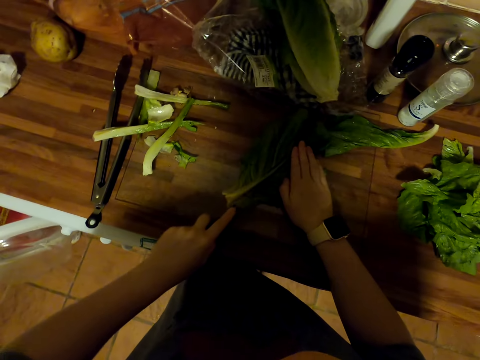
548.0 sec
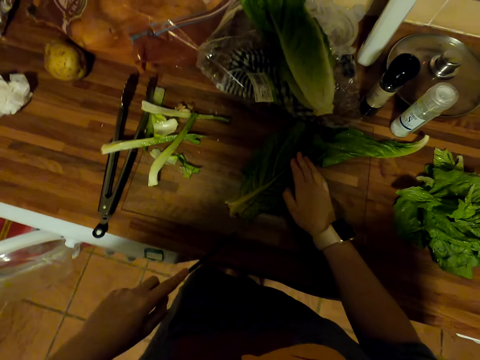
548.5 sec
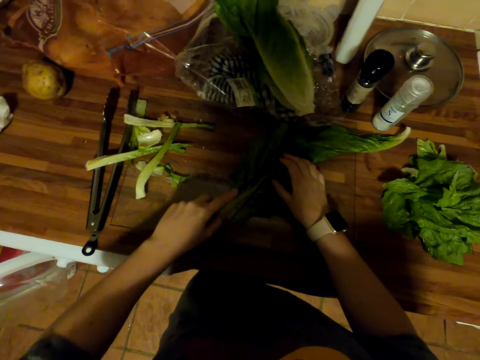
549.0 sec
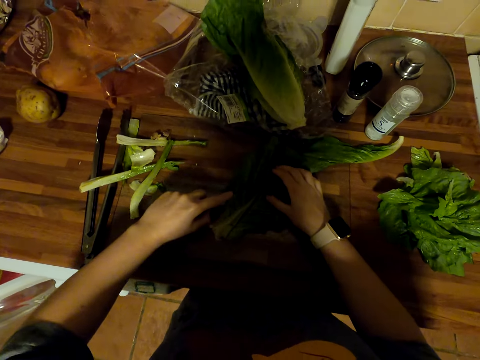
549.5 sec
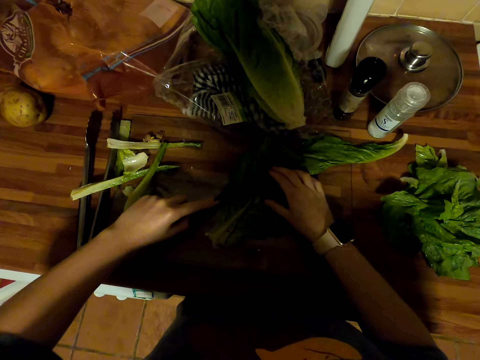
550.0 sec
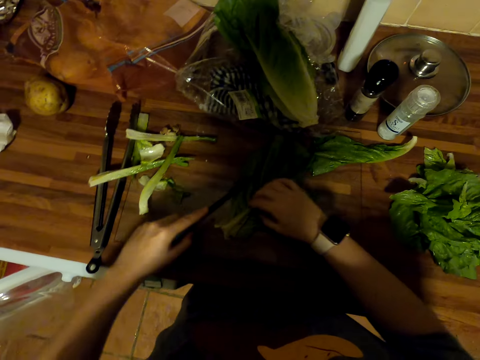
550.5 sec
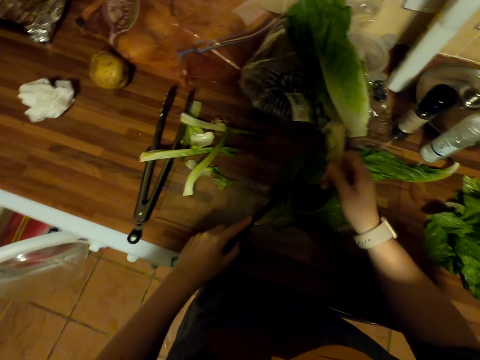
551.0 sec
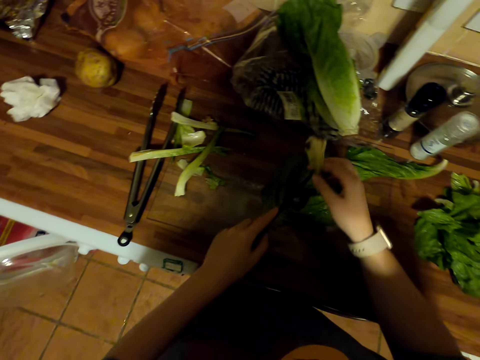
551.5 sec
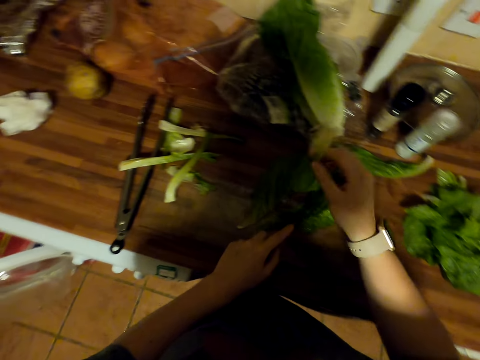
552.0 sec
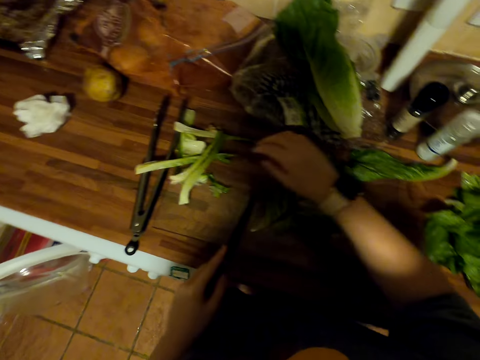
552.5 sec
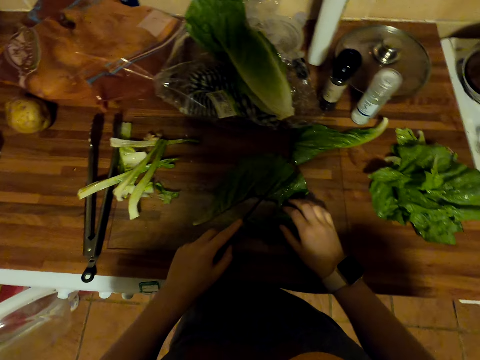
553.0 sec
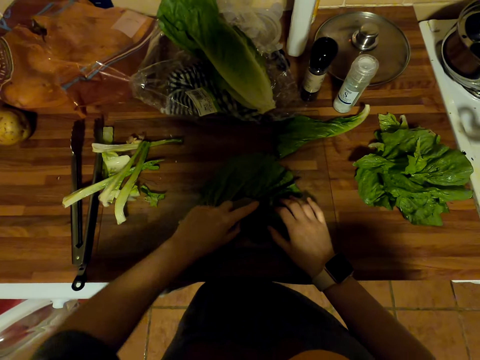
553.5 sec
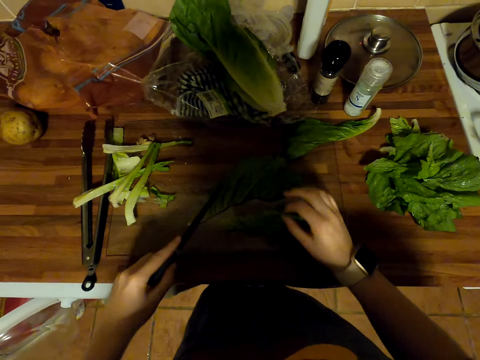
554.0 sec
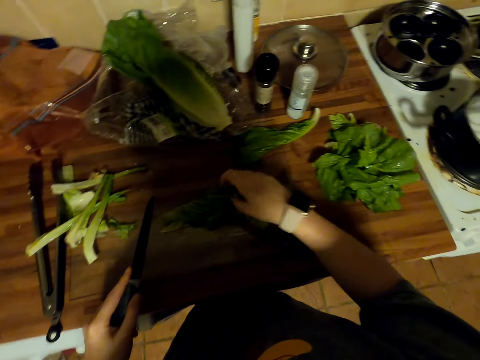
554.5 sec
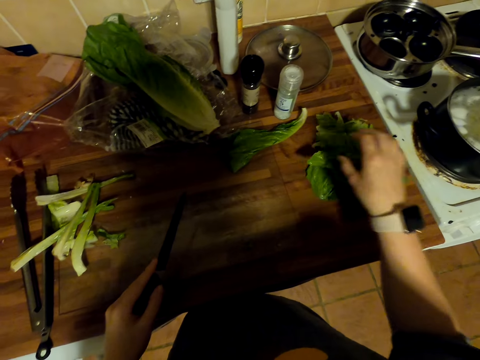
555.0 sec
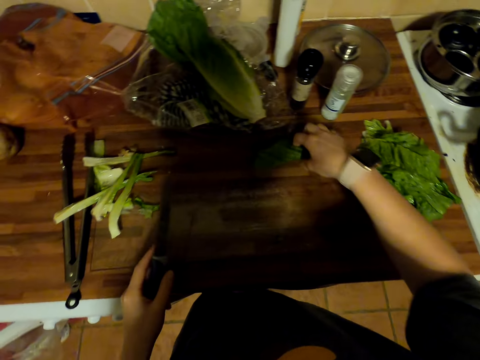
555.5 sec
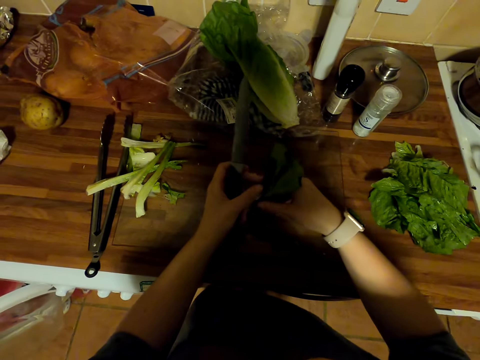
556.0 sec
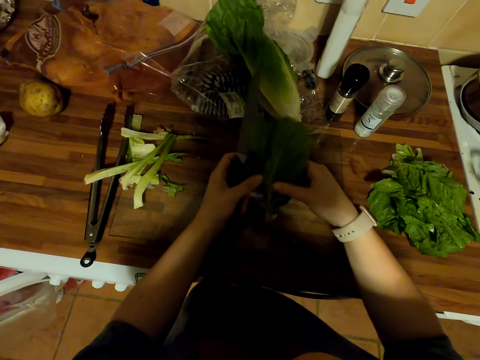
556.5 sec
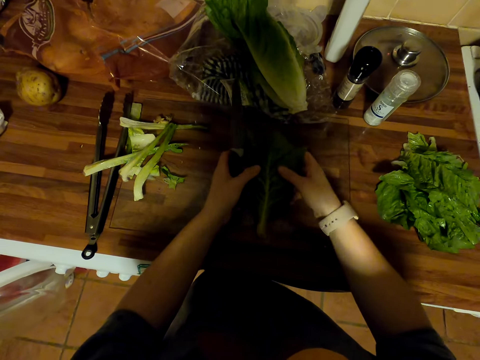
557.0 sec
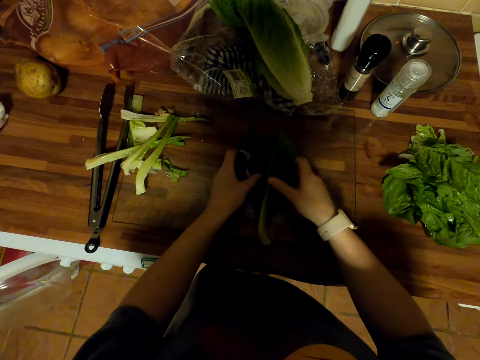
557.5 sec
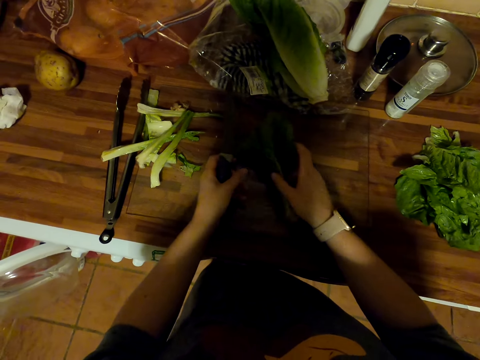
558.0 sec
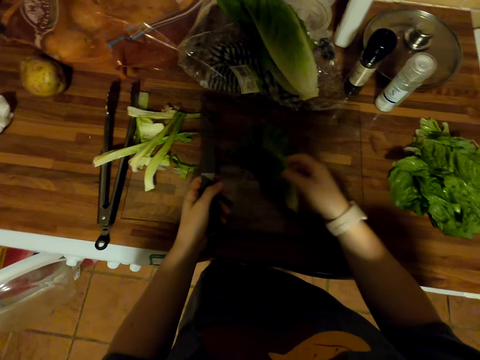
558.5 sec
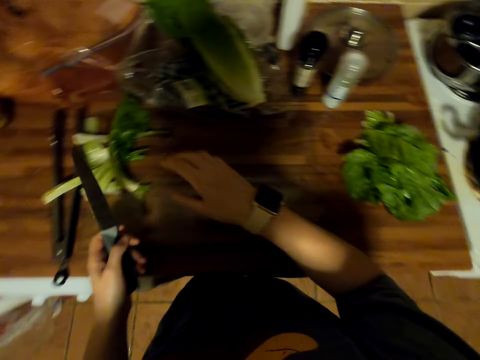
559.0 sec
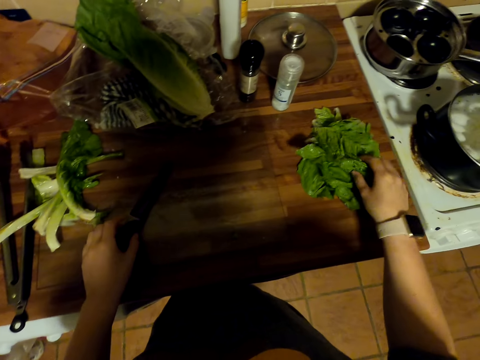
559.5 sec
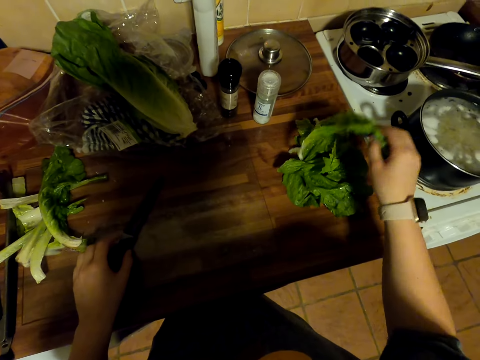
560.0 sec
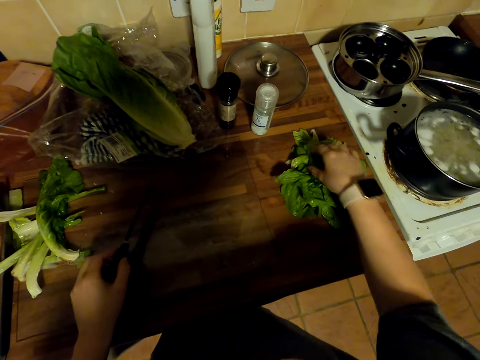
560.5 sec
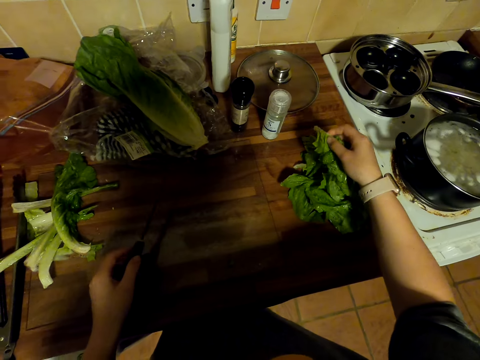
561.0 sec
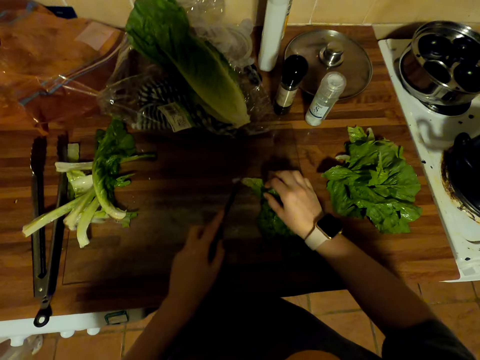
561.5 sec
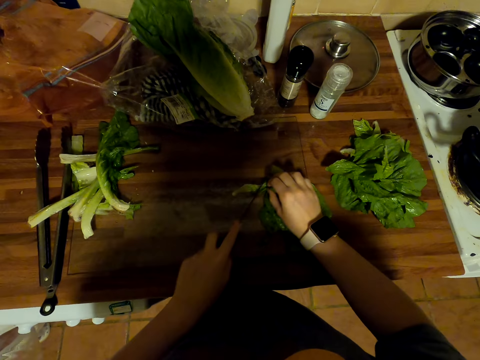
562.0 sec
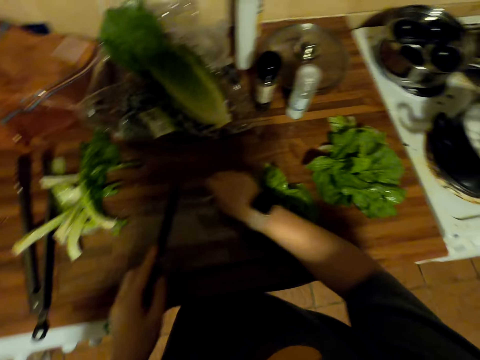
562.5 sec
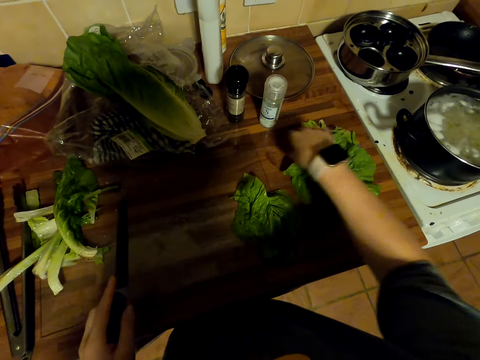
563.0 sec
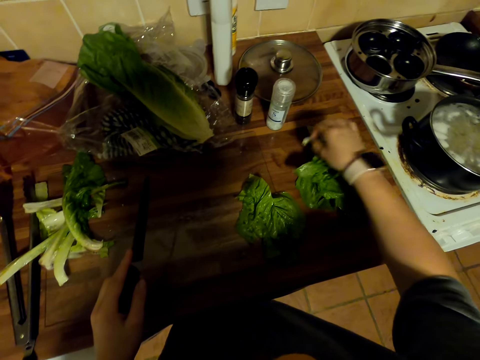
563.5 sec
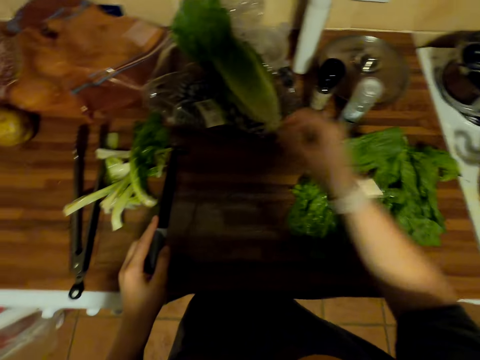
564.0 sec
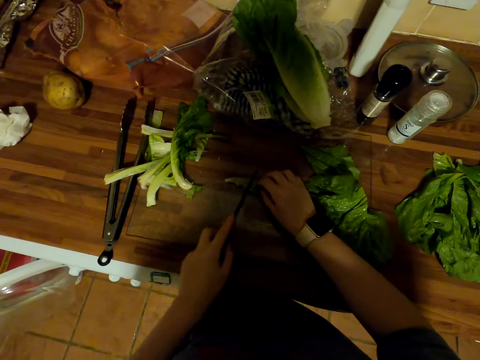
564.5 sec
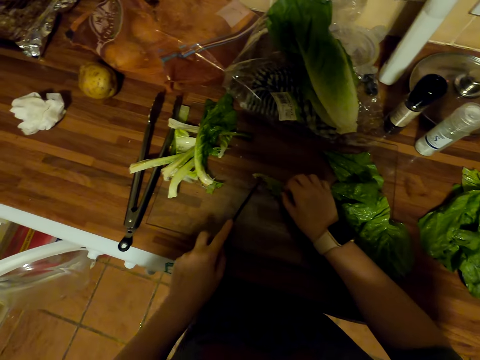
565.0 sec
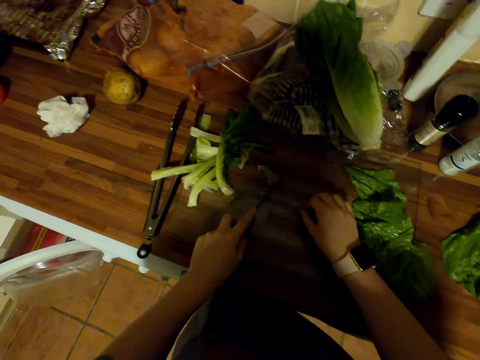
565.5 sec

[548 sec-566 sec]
The camera wearer pulls the spinach stem. They cut the spinach leaf off the stem. They put the spinach stem on the table. They cut out the spinach leaf with a knife. They pick the spinach leaves. They put the spinach leaves on the table. They pick the spinach. They unfold the spinach. They put the spinach on the table. They throw the spinach on the stem. They pick the spinach leaf. They put the spinach leaf on the spinach. They pick the spinach leaf. They put the spinach leaf on the table. They cut the spinach stem with the knife. They pick the spinach leaf. They put the spinach leaf on the table. They cut the spinach stem with the knife.

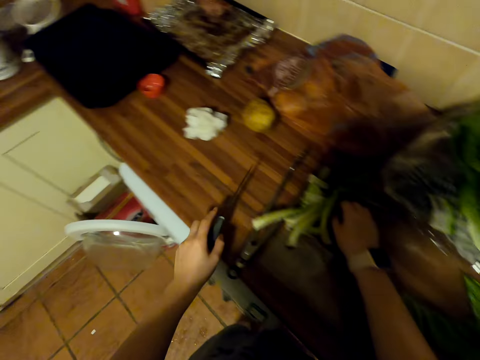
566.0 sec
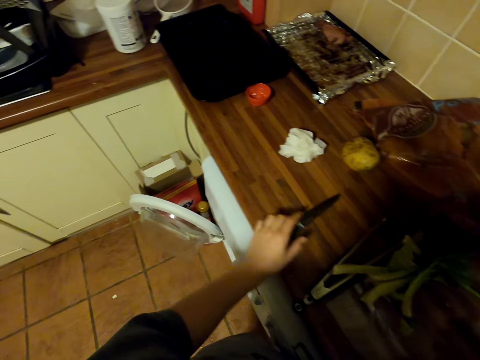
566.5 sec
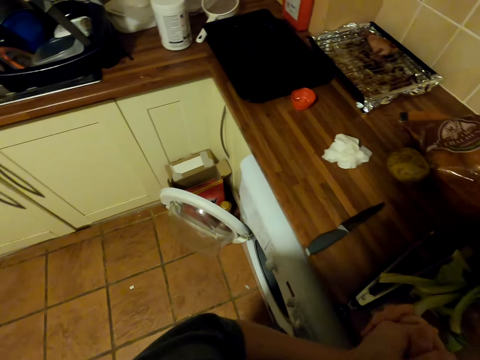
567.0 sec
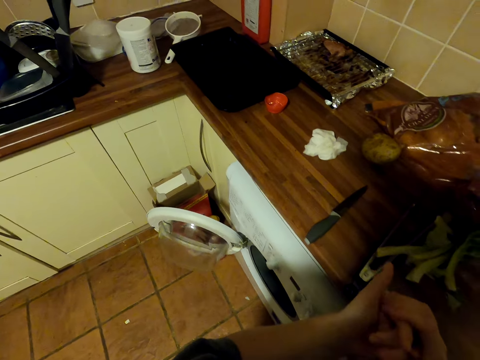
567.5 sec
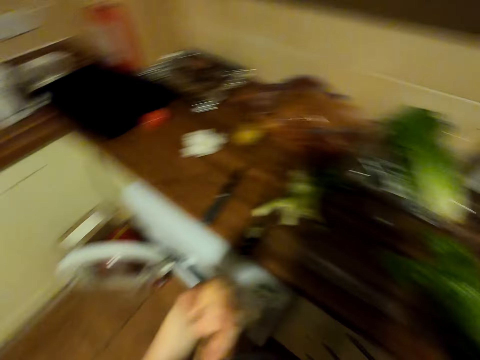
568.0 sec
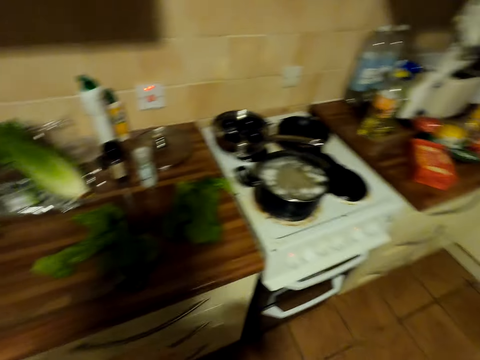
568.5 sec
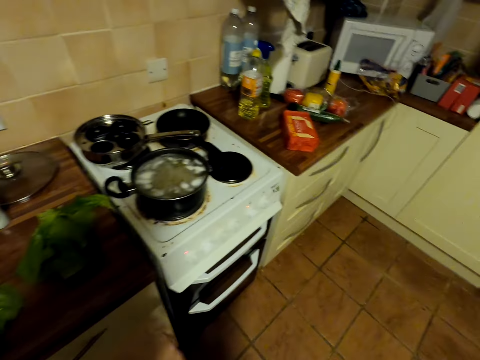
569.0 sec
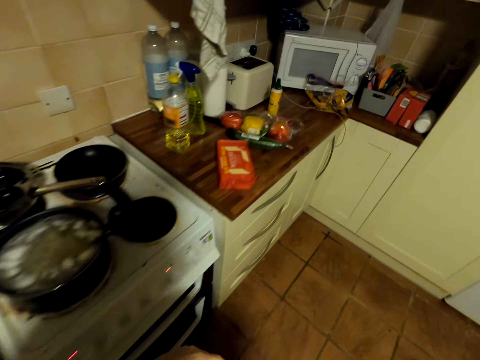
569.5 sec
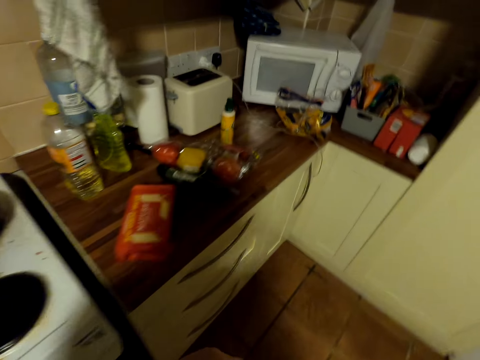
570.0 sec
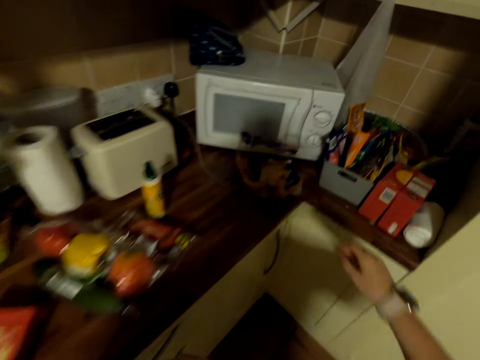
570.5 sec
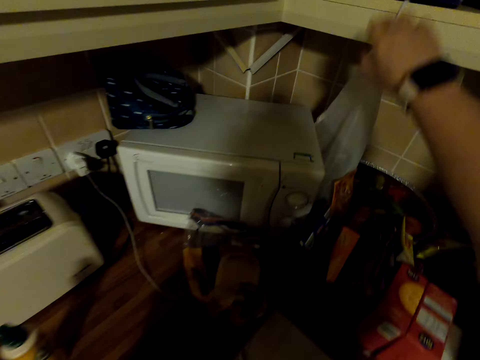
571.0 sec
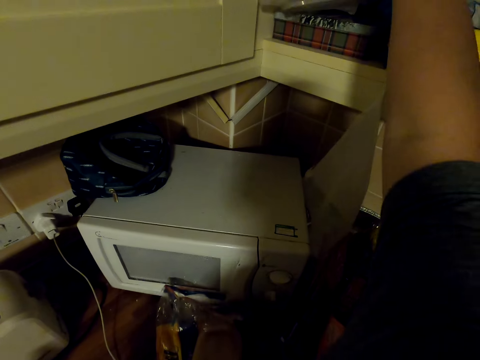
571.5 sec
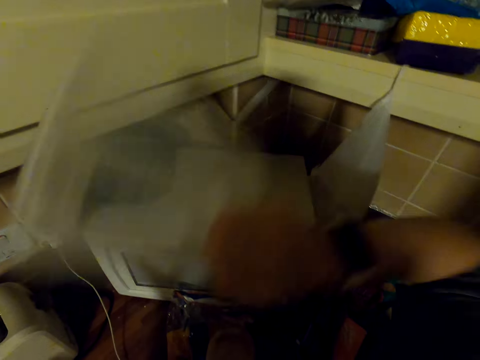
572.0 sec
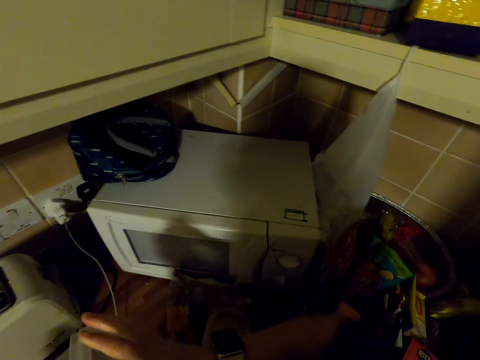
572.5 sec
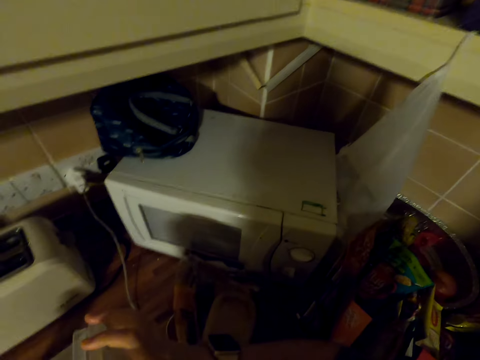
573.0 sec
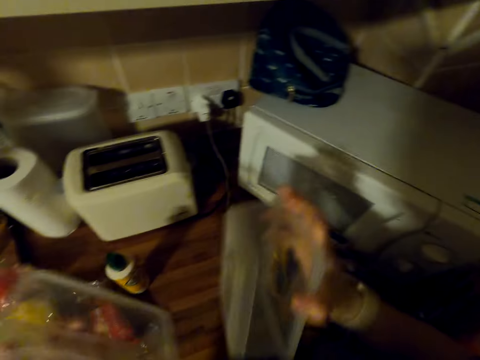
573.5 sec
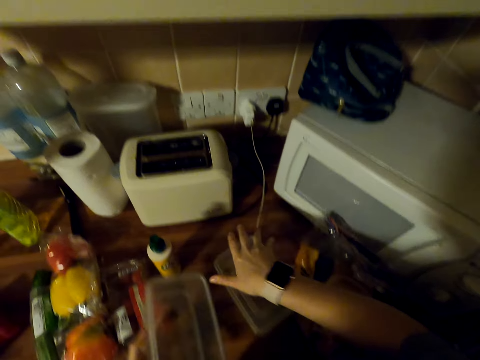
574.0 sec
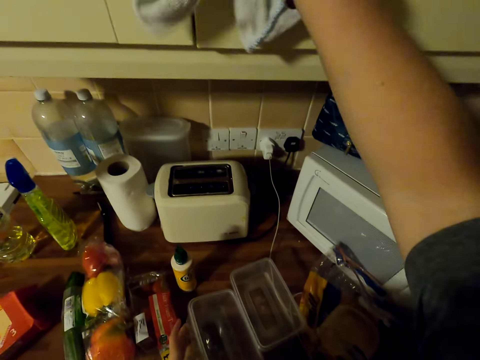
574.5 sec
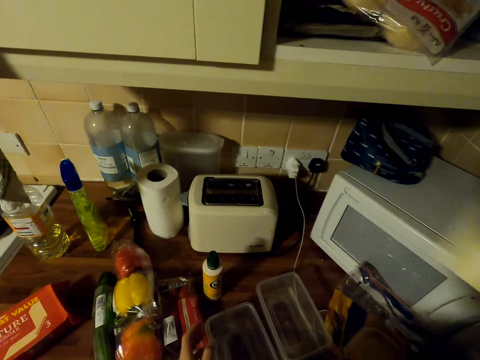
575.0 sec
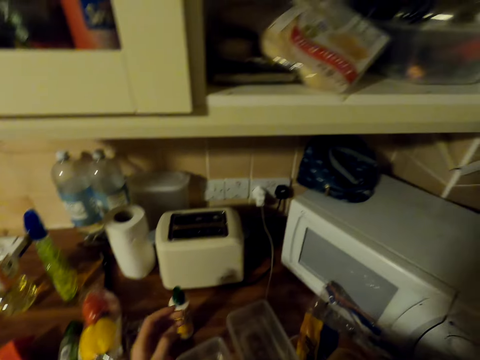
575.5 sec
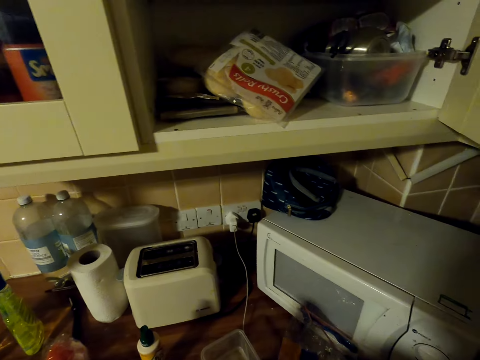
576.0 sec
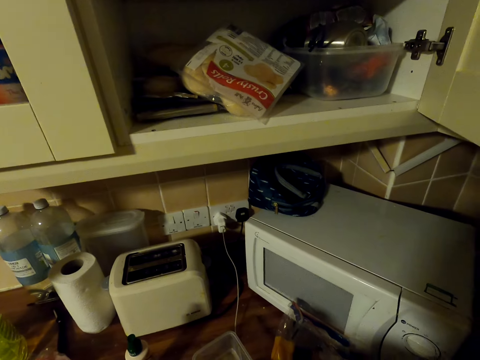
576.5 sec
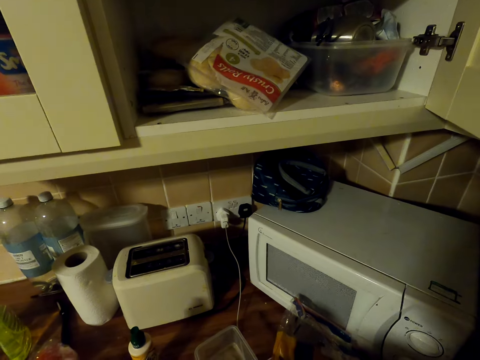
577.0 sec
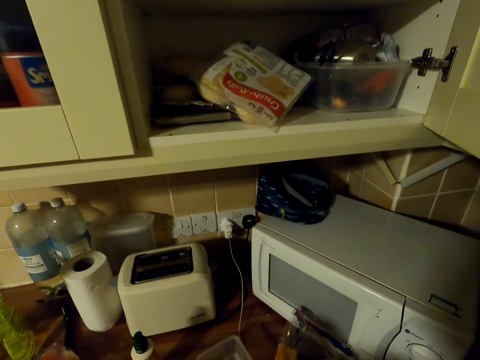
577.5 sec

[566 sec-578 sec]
The camera wearer drags the stem on the table with a knife. He puts the knife on the countertop. He holds his hands together and rubs his hands. He walks around the kitchen. He opens a cabinet. He lifts his hand. He picks a tin or plastic container. He opens the tin. He puts the lid on the table. He opens the cabinet. He looks in the cabinet.
